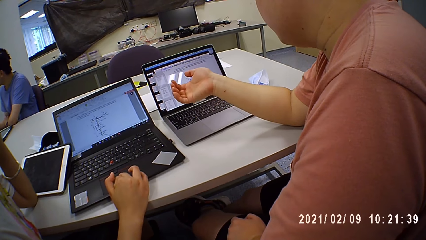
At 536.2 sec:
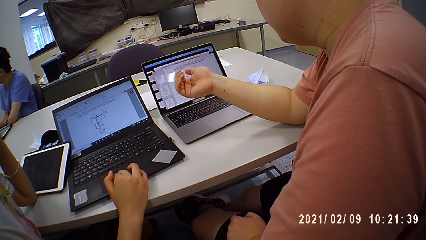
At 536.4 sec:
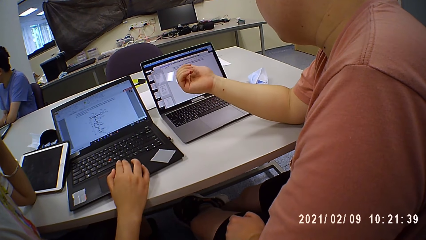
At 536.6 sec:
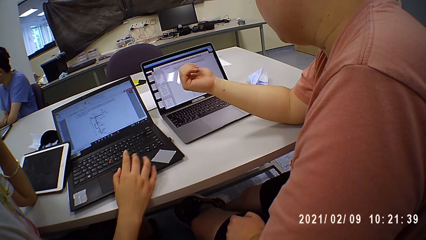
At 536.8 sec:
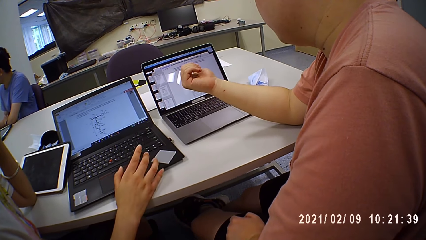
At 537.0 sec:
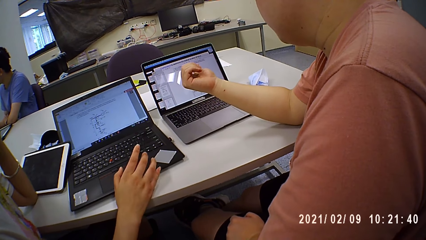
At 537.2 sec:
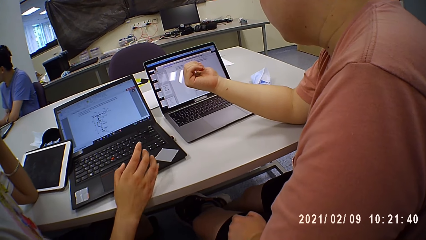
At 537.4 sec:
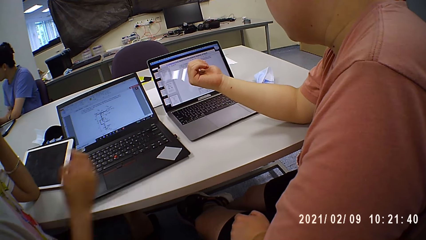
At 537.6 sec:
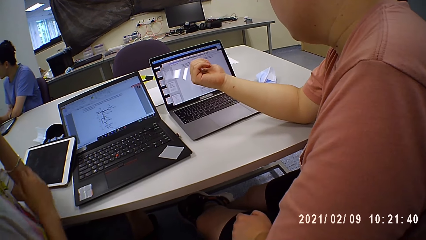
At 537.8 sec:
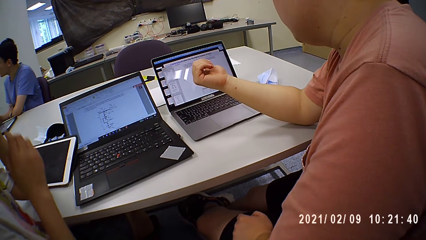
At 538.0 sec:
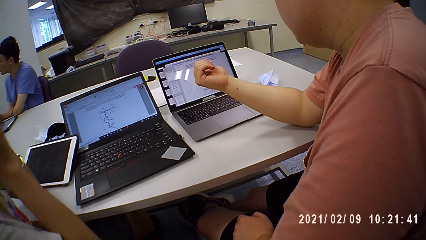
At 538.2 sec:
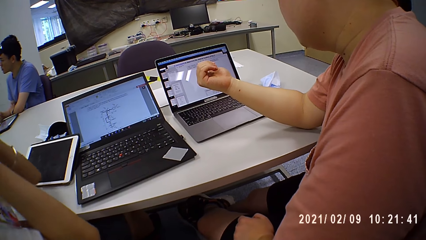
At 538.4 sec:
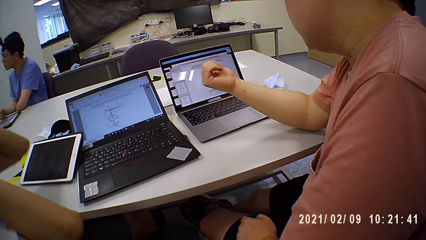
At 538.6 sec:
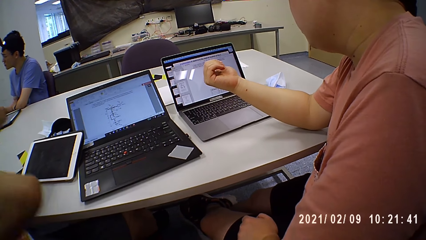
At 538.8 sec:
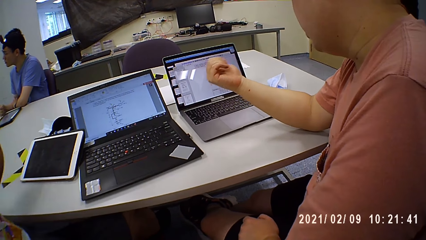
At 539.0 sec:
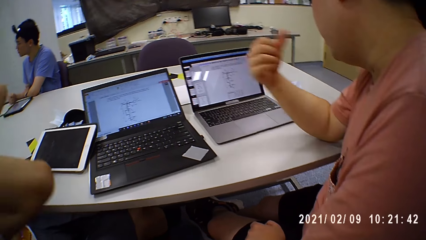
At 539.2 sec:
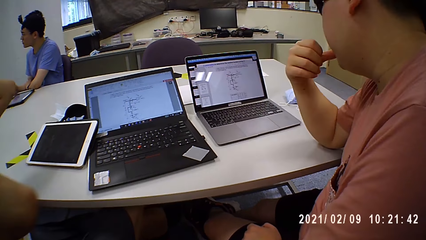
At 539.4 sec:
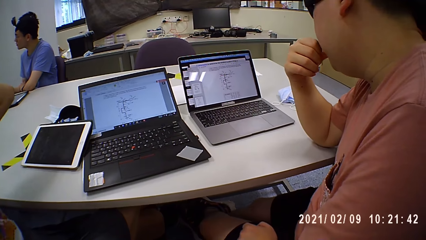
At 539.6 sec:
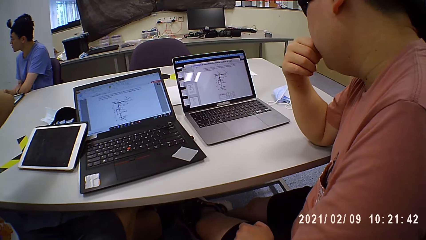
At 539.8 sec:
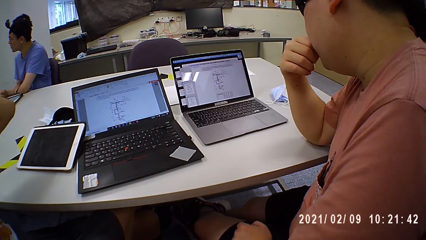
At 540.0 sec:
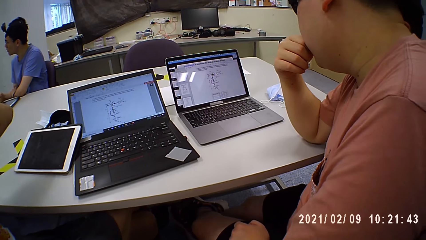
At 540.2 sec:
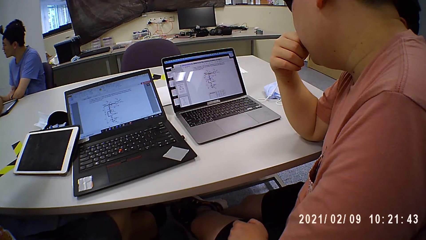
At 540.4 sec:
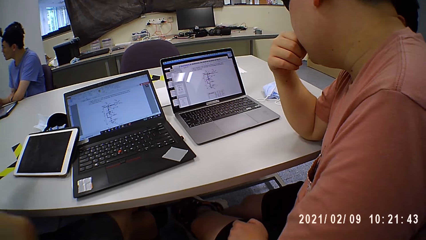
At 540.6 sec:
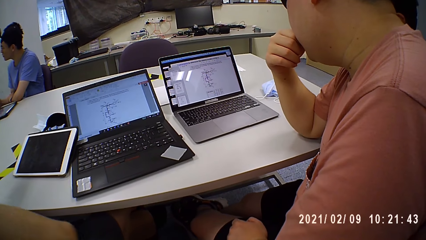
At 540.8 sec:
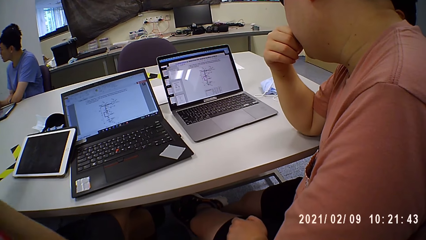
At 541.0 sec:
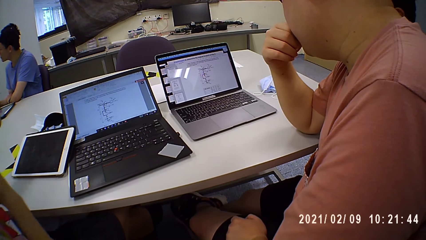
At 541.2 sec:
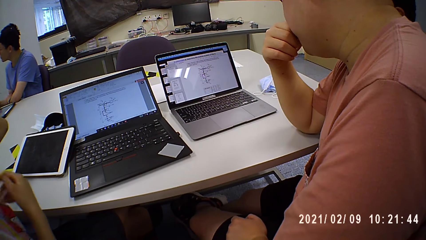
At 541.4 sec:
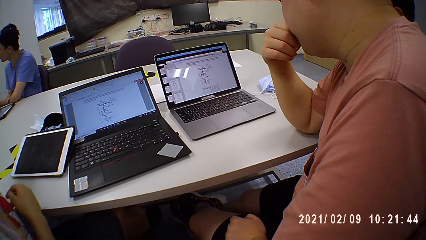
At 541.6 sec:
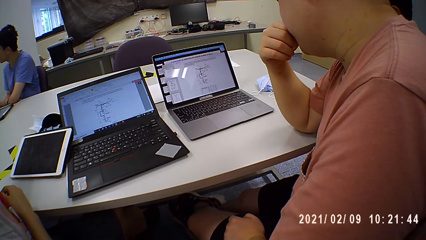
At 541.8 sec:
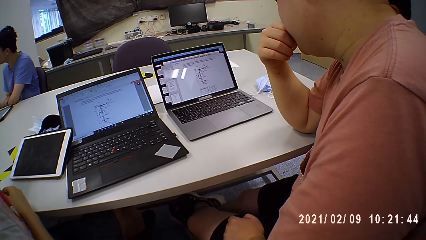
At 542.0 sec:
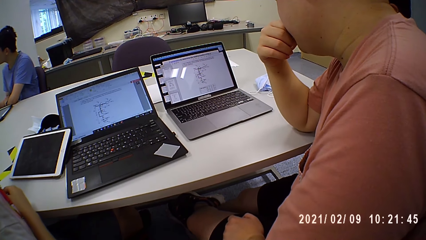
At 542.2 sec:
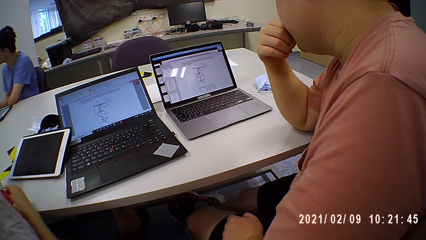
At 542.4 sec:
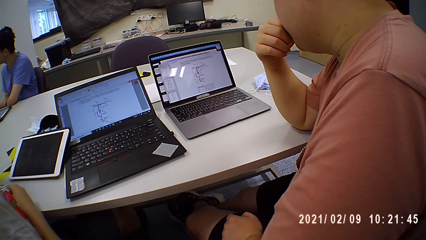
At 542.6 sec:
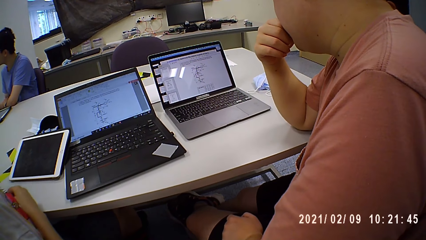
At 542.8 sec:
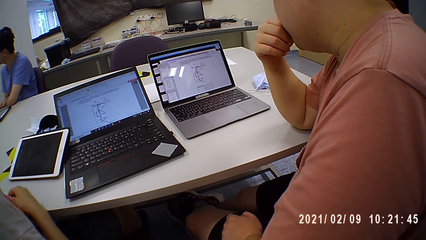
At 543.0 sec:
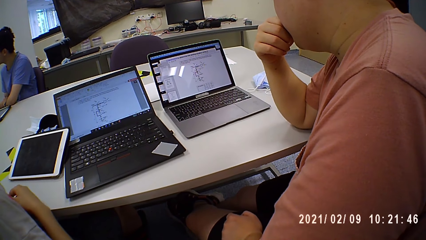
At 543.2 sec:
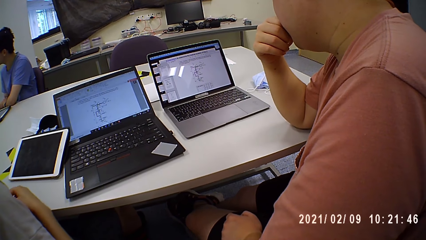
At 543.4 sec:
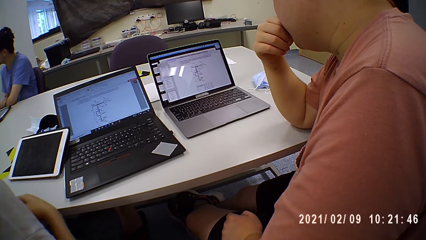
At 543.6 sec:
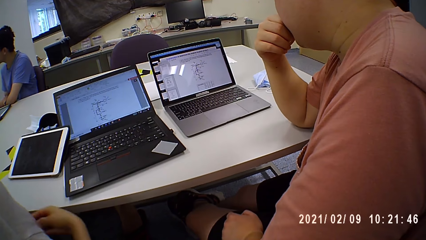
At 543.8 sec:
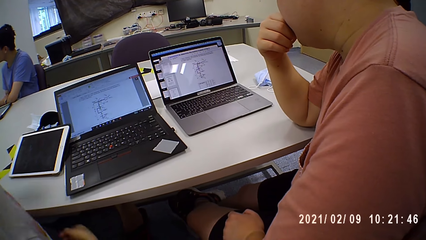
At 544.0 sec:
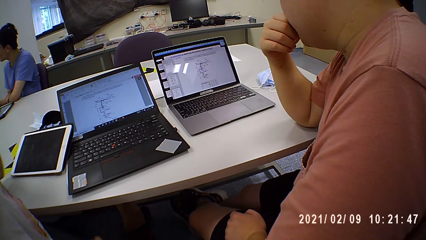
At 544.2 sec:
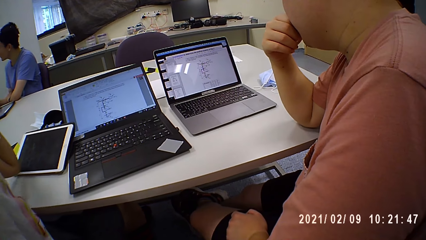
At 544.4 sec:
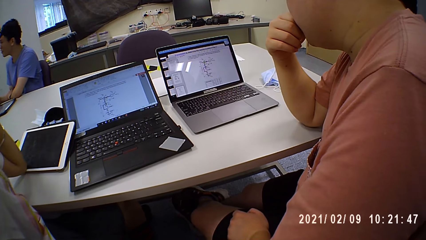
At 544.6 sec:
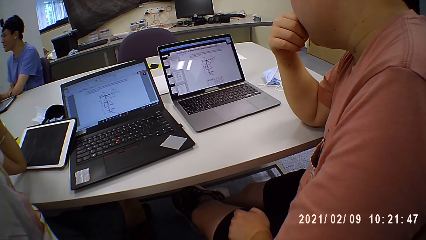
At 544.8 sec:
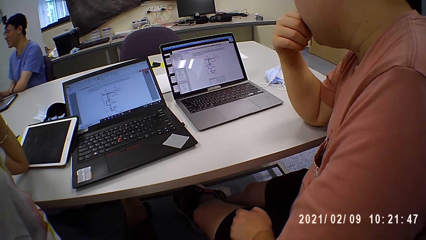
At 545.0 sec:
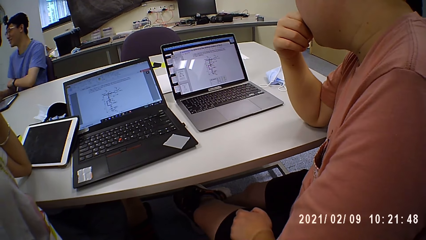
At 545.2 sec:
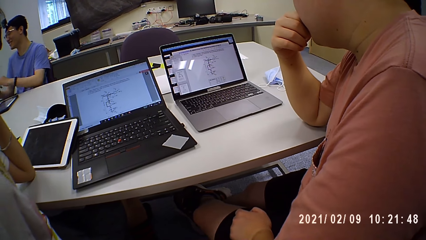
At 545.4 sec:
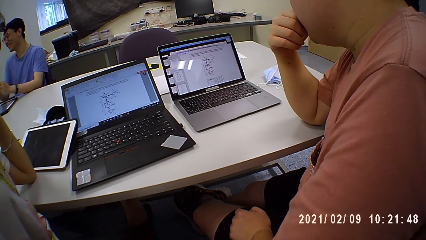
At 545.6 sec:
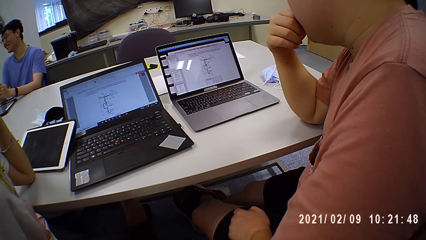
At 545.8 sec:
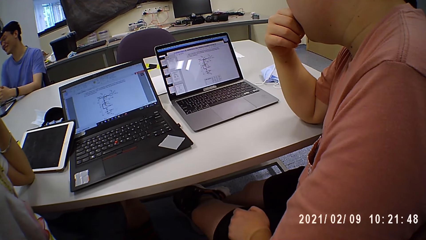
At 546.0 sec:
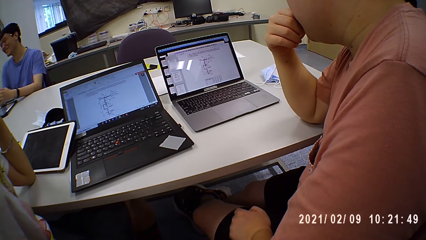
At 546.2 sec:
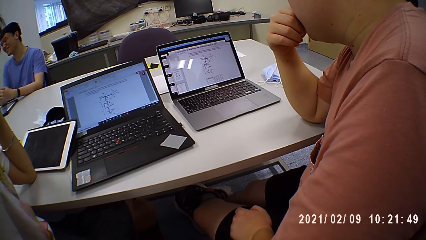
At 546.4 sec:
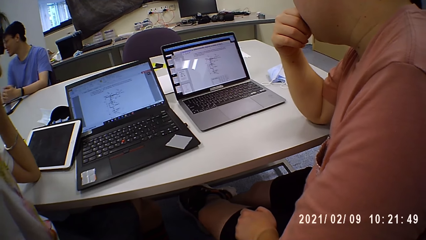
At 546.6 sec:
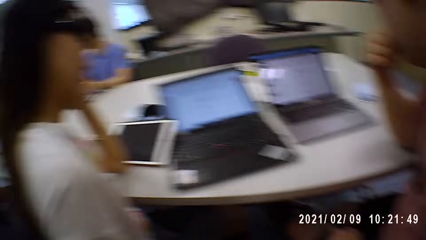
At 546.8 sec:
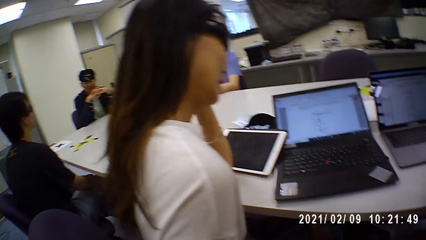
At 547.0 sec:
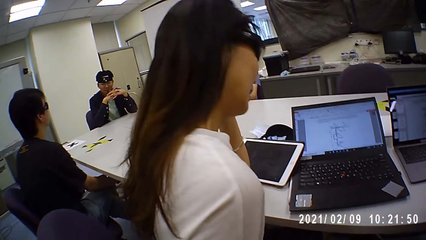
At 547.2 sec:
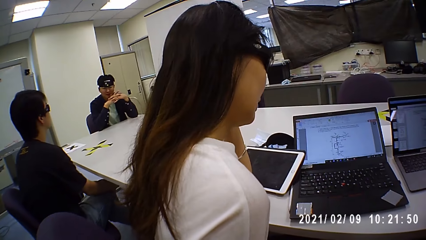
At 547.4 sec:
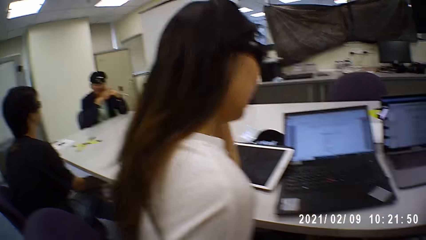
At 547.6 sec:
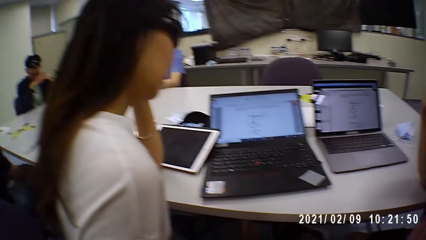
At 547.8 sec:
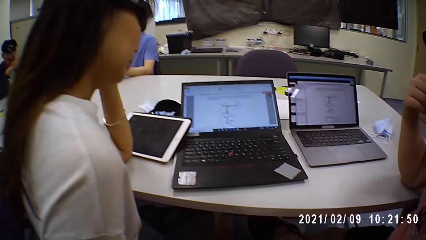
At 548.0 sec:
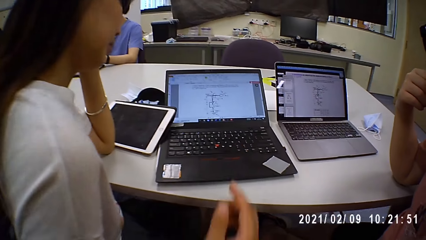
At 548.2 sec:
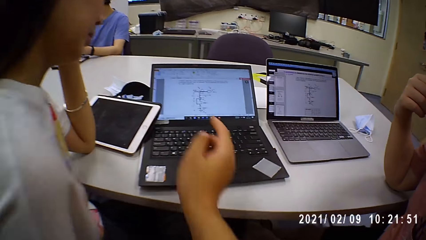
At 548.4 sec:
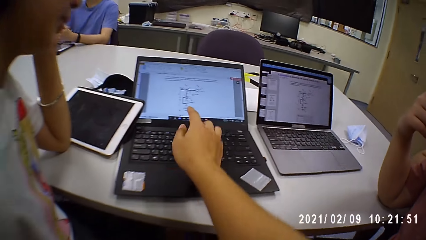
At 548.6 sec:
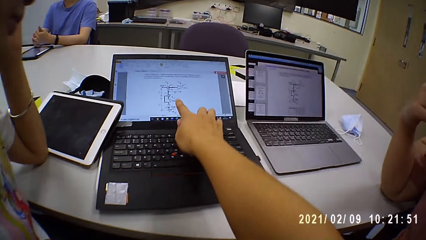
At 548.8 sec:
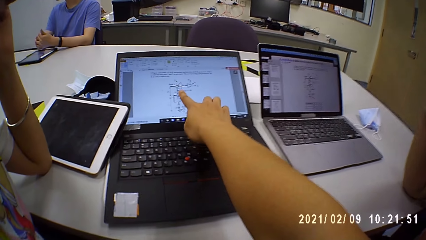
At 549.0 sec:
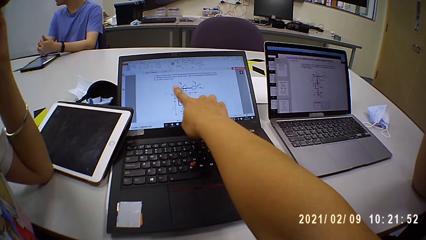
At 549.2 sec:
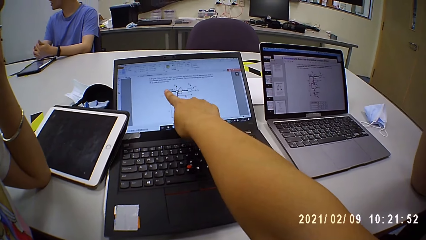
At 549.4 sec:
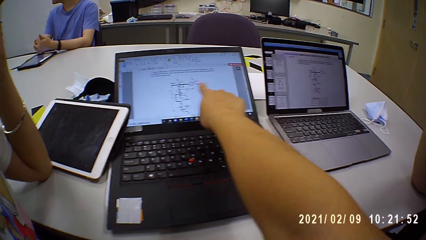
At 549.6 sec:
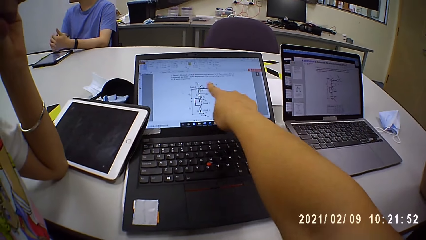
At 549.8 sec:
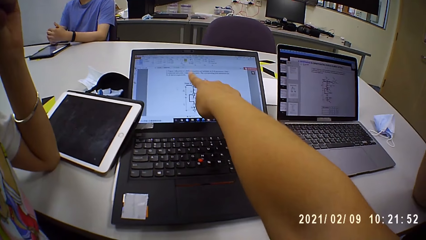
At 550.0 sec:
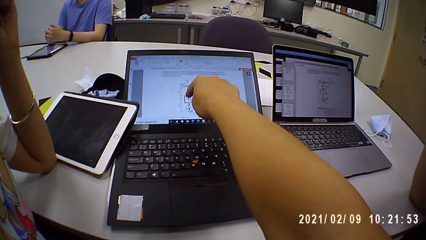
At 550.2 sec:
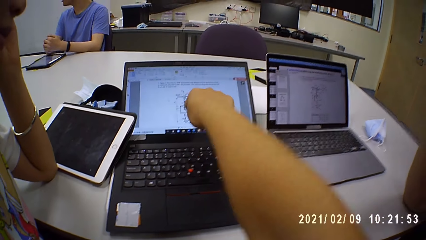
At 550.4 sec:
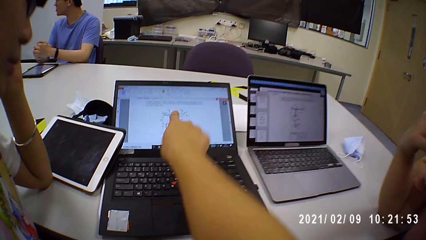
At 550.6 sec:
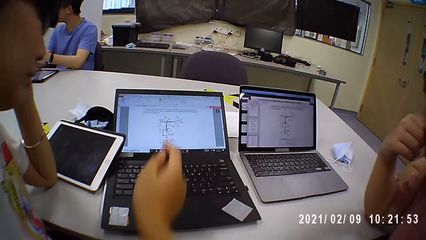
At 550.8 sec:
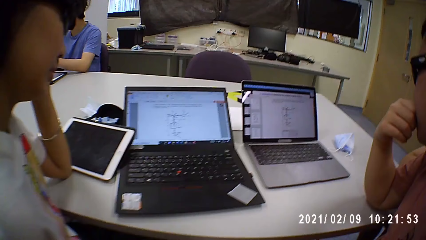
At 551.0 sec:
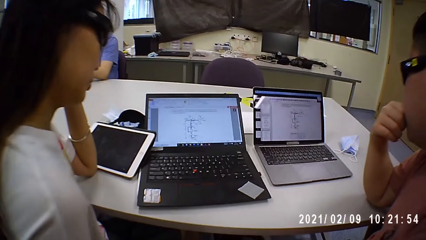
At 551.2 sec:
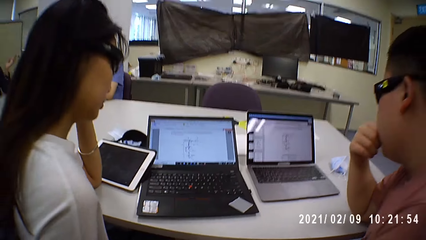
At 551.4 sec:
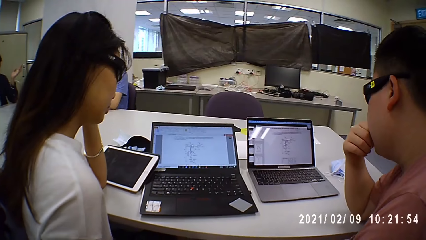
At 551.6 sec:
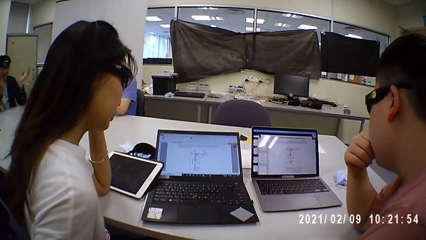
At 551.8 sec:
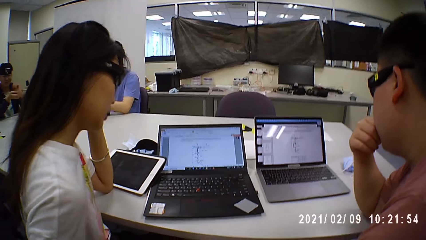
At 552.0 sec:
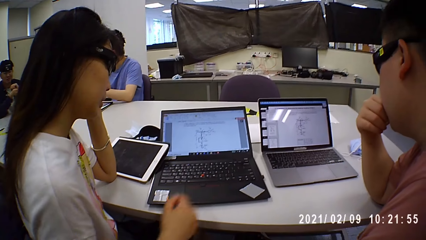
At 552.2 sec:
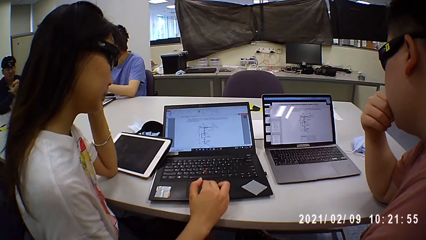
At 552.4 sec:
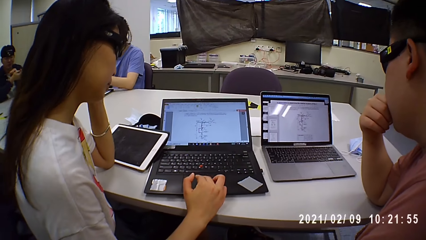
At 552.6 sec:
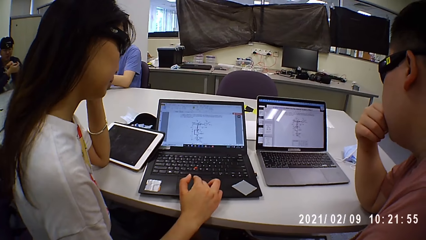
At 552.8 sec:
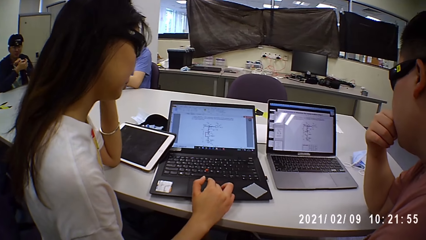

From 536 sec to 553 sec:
A person looks on the laptop. The camera wearer points at the laptop screen on the table.
